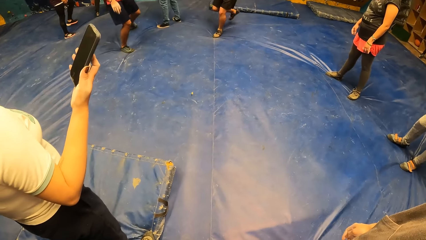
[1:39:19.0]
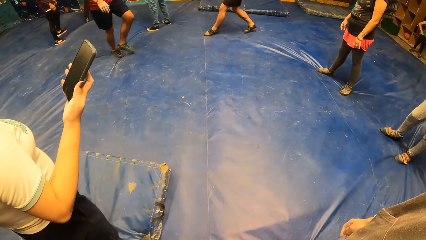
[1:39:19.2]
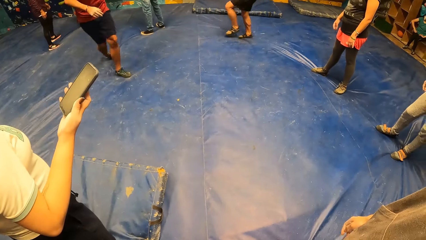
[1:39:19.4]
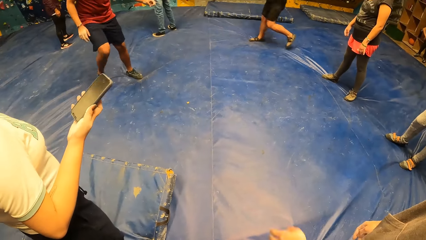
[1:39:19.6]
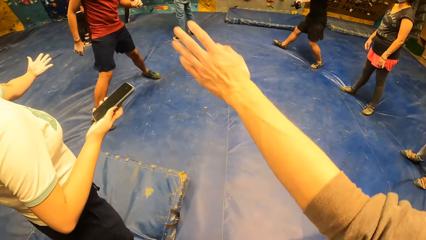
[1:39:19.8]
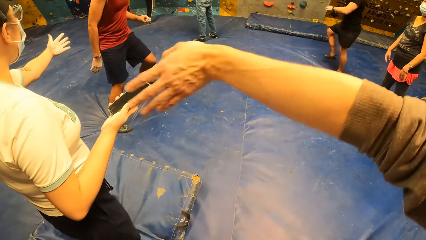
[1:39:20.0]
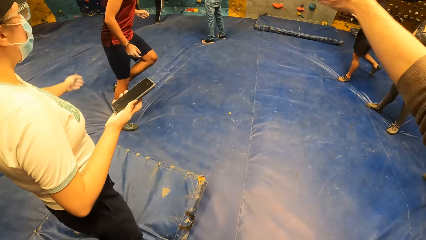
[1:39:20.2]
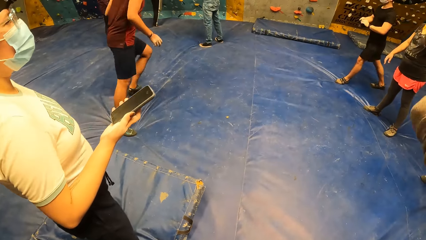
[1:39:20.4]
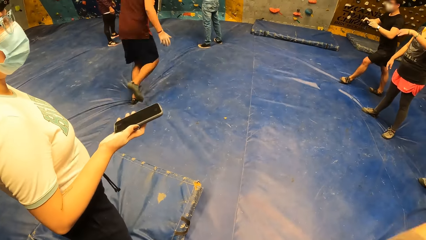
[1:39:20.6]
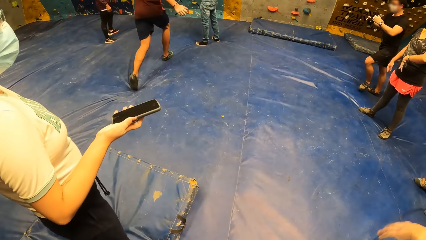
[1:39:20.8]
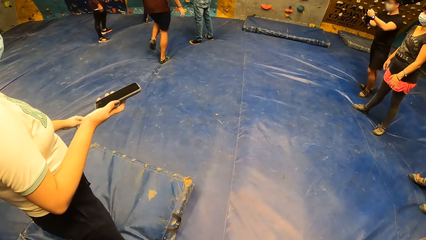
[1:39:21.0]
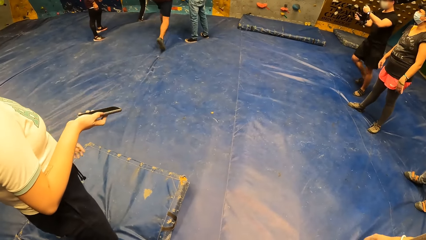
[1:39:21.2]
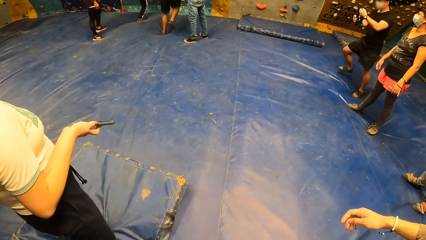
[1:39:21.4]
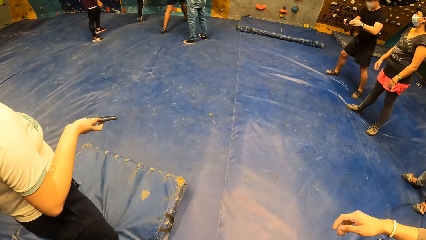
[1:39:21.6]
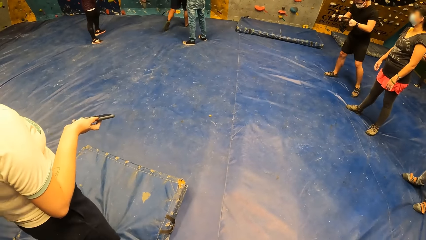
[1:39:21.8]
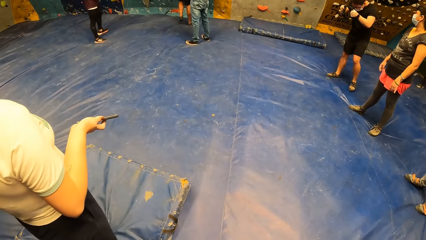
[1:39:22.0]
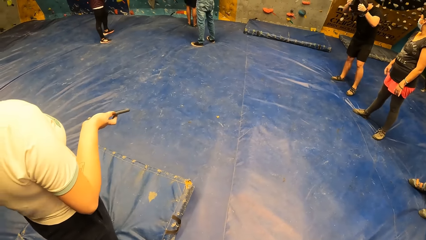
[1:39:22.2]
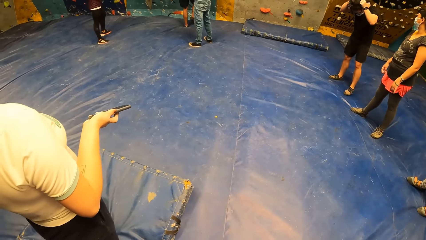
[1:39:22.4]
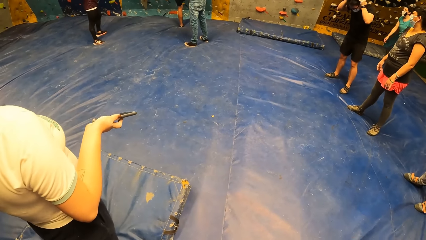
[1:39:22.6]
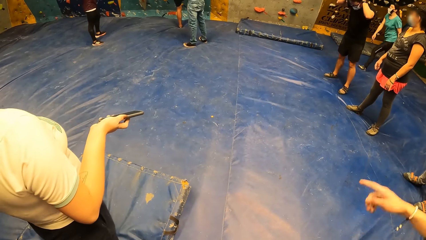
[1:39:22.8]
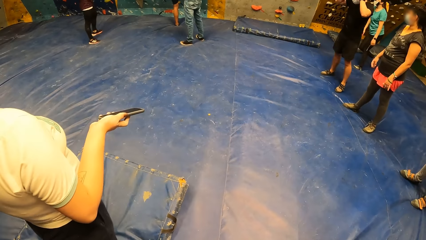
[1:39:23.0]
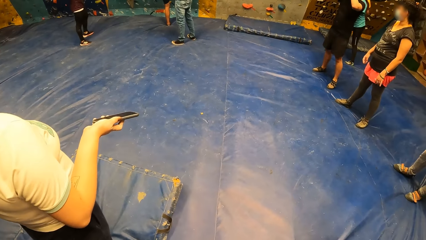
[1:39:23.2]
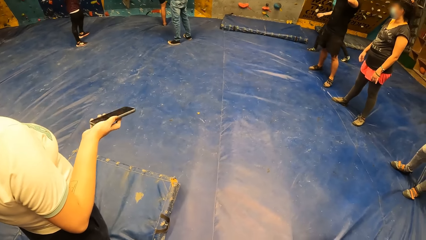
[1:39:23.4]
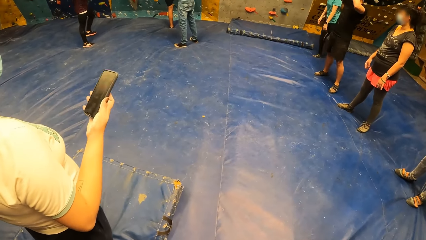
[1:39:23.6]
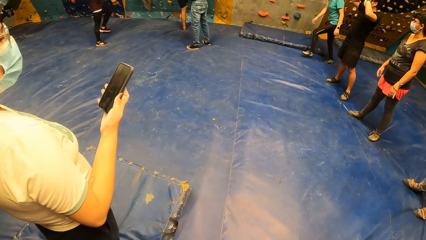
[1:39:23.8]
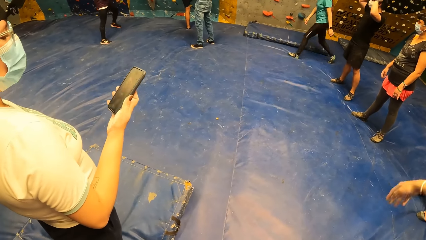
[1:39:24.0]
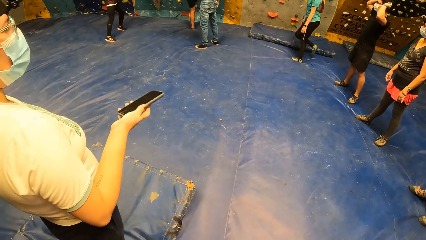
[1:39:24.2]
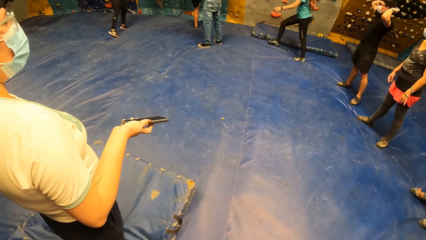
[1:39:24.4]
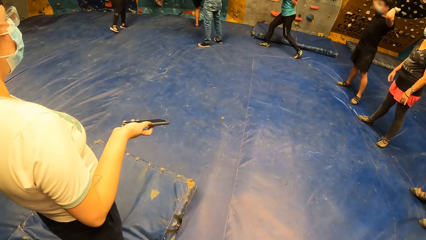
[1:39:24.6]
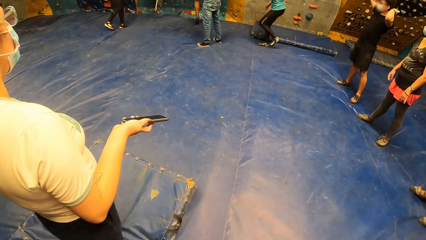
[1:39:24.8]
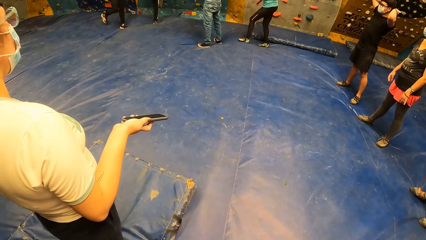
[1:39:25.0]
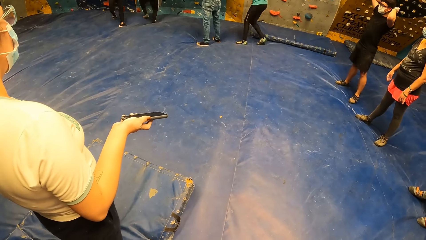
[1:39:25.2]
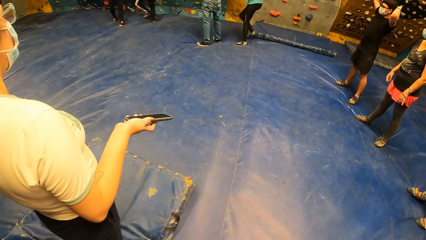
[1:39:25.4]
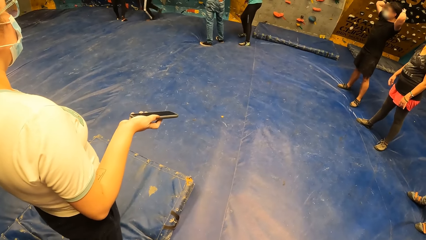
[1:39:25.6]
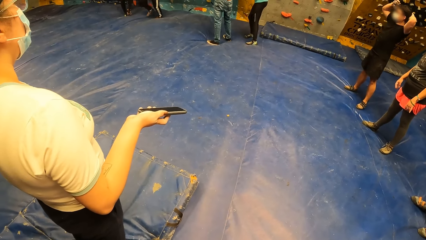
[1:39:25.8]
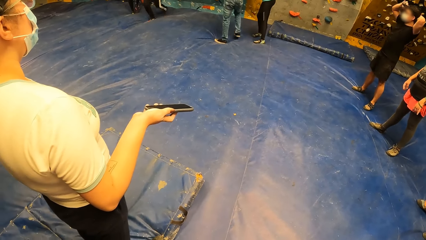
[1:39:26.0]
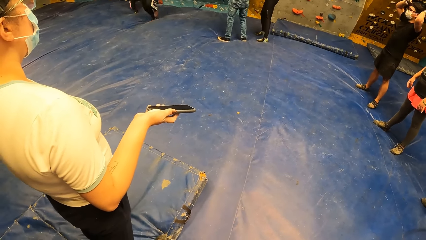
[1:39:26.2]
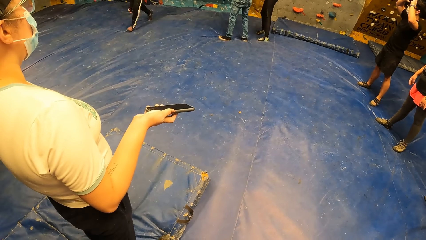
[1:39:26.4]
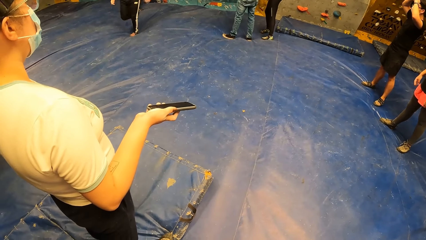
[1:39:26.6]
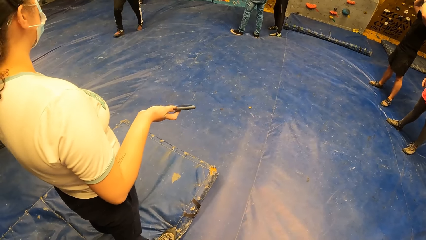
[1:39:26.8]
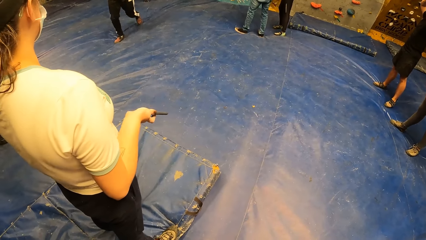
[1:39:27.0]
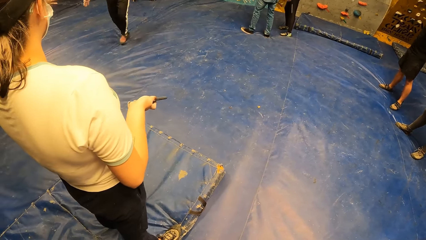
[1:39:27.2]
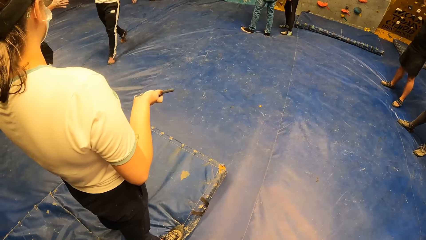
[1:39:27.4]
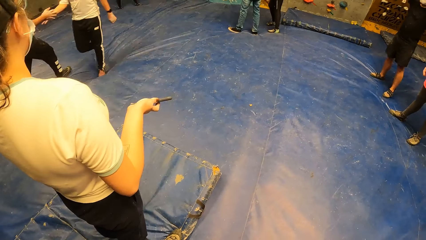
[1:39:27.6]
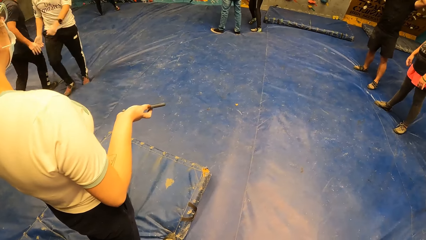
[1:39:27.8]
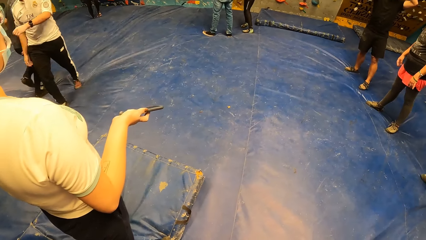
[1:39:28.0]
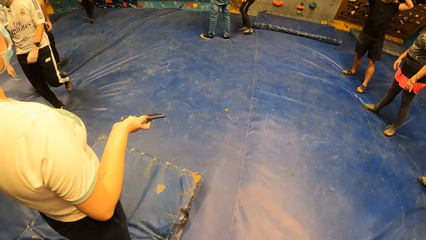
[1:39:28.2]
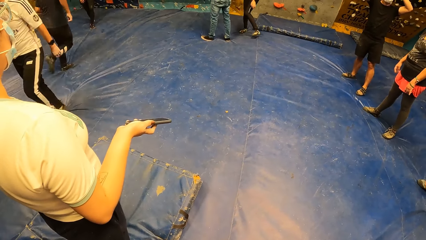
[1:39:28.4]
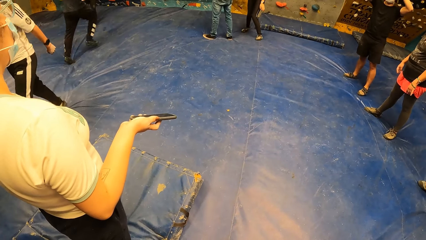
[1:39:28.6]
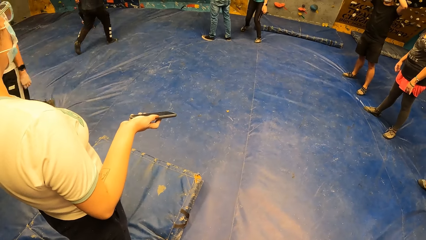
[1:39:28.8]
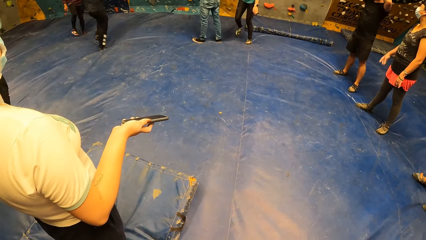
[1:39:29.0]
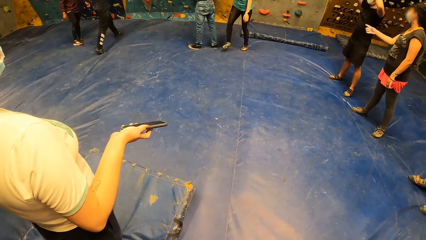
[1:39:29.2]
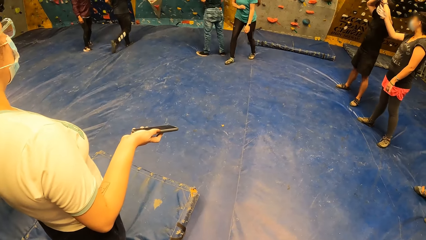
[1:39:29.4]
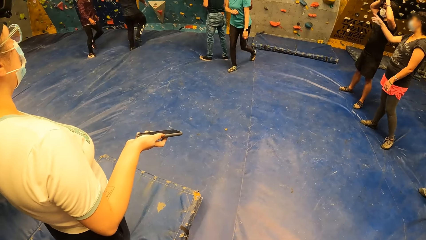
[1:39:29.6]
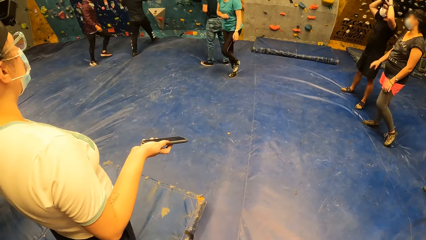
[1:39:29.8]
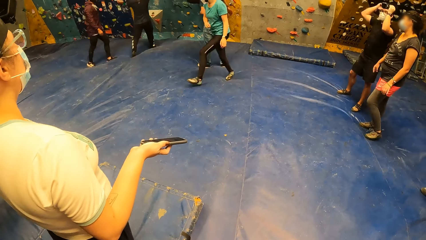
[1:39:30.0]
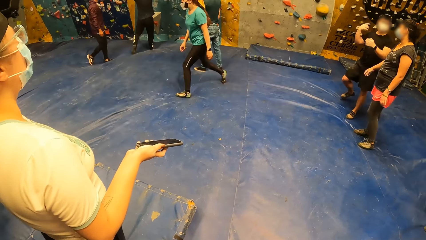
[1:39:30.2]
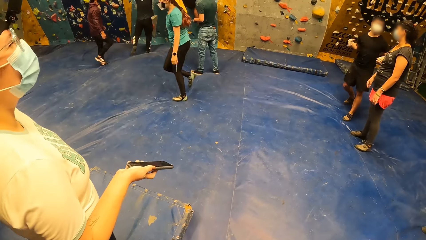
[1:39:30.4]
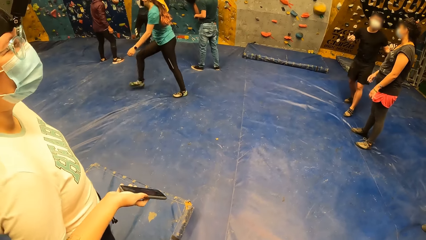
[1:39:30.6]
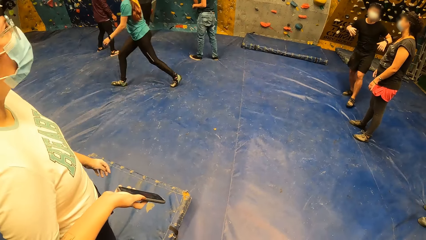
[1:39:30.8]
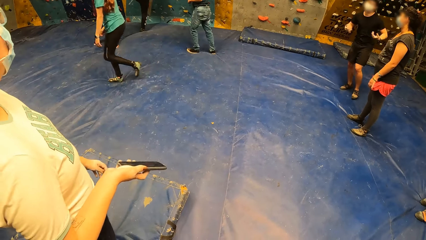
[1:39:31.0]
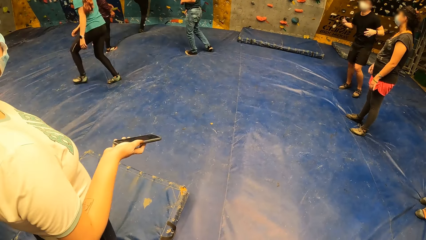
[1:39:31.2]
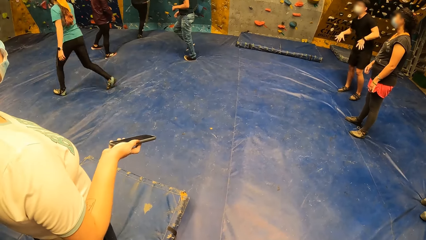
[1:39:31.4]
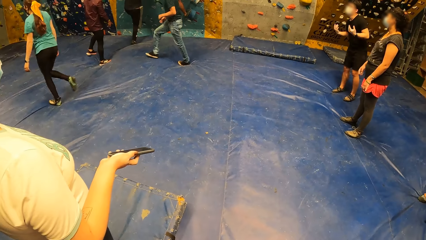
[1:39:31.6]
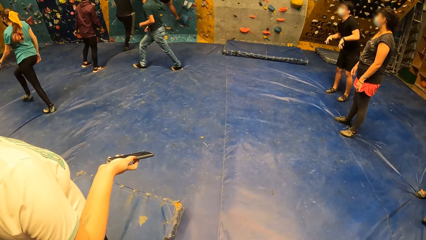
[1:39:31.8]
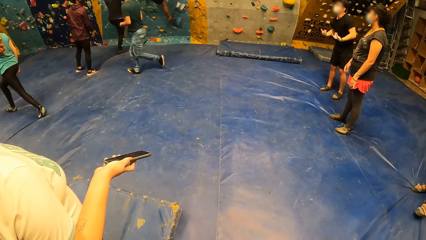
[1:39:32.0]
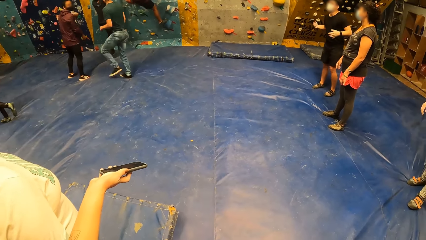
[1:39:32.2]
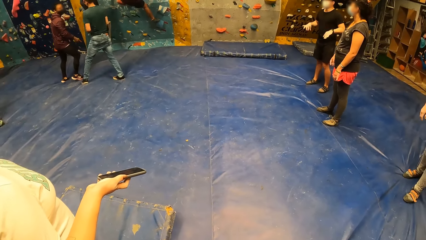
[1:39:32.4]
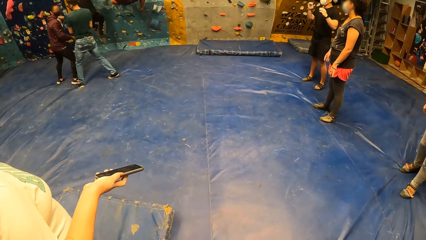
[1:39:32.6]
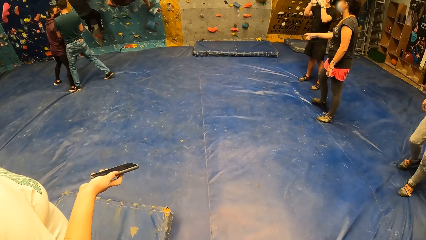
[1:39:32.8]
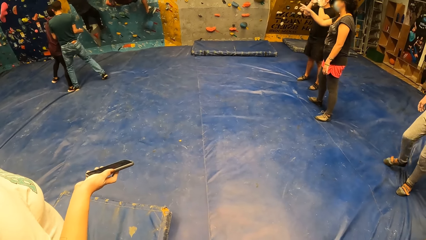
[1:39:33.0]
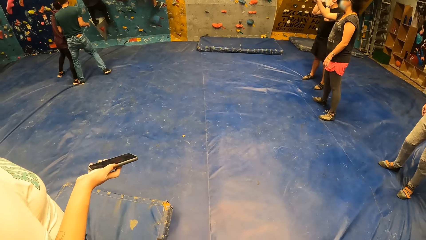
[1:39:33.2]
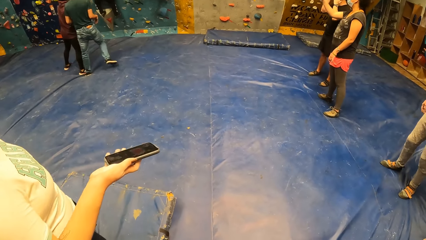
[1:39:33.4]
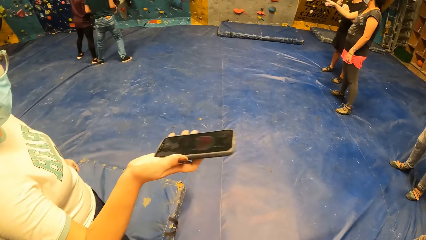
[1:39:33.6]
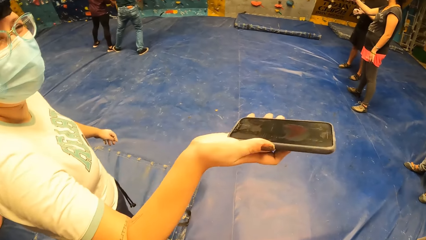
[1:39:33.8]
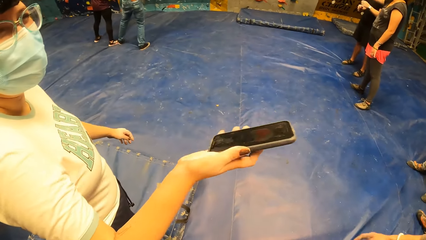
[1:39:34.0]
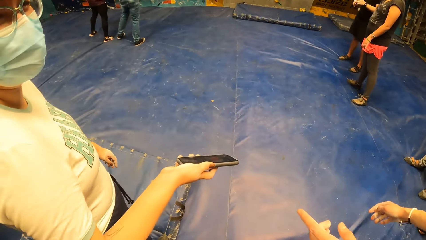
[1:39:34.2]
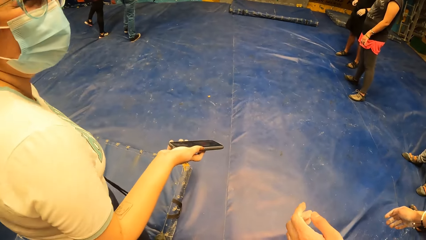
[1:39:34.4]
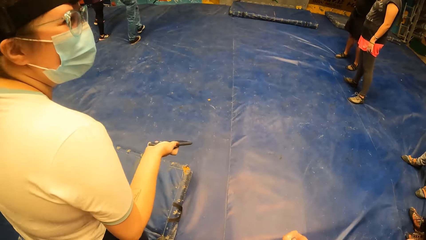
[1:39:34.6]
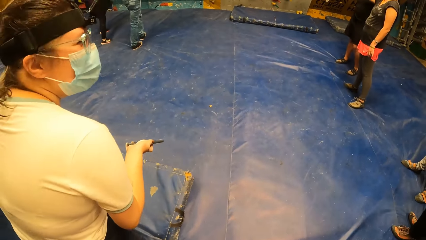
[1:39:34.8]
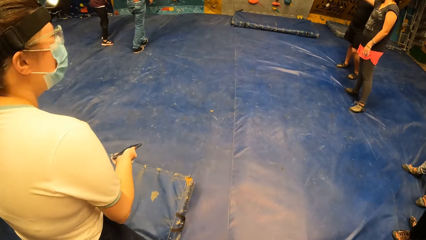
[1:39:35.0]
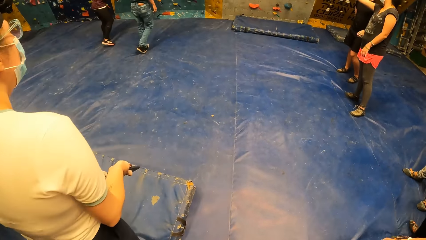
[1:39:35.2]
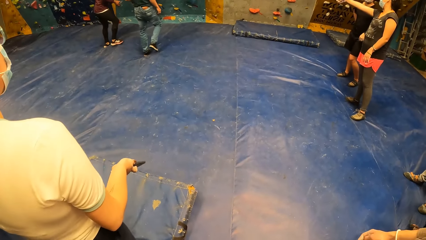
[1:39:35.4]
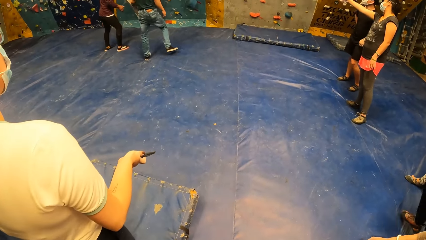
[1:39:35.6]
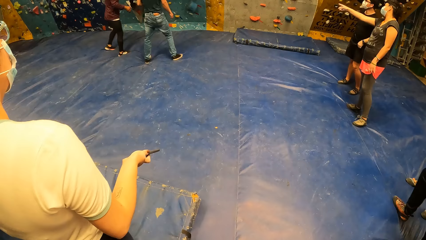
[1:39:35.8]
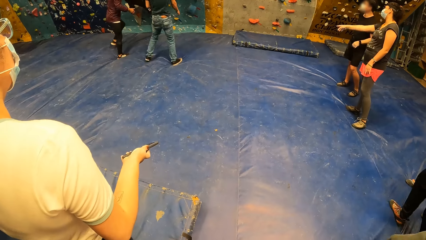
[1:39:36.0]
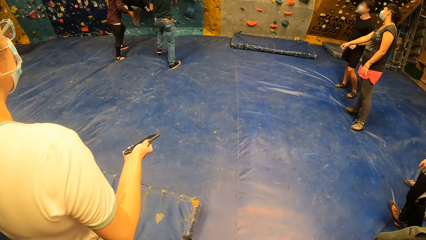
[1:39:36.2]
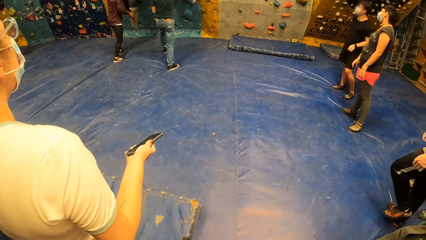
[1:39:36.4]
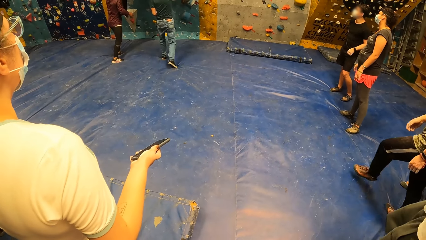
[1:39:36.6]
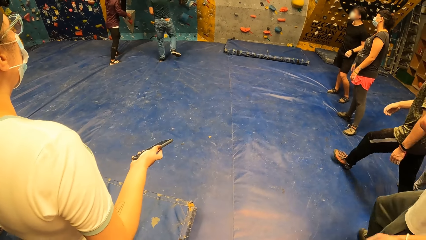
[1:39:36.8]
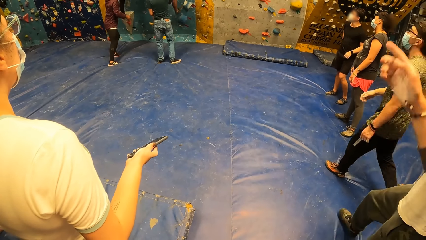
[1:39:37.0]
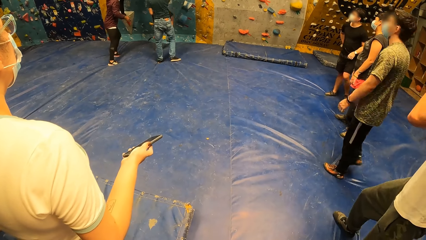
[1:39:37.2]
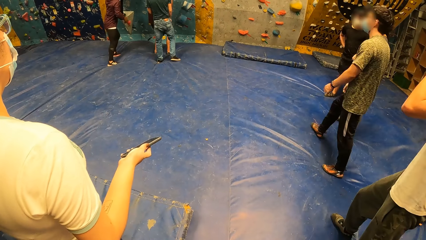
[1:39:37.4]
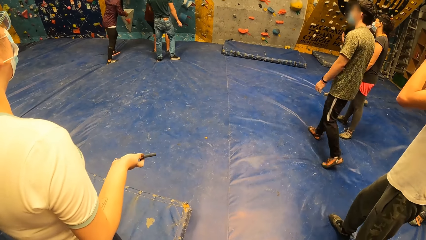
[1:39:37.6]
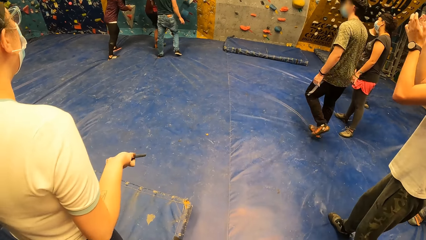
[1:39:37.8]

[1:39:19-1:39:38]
A person gestures using his hand. Another person runs towards the rock climbing wall. The second person climbs the rock wall. A third person moves towards the climbing wall. A fourth person moves away from the climbing wall. The third person climbs the wall. The camera wearer talks to a person.
